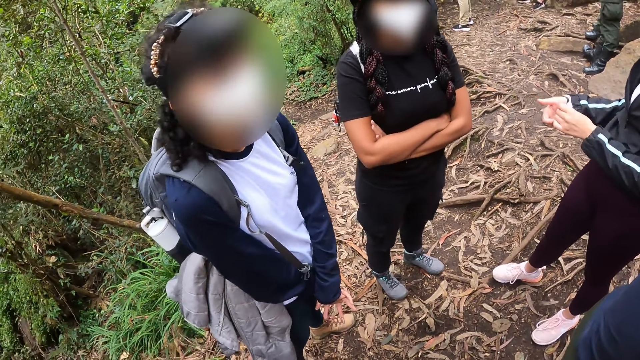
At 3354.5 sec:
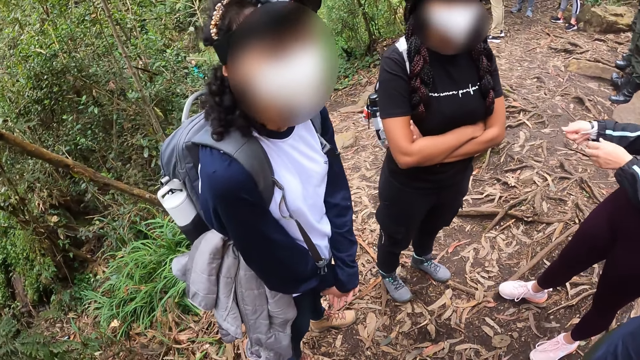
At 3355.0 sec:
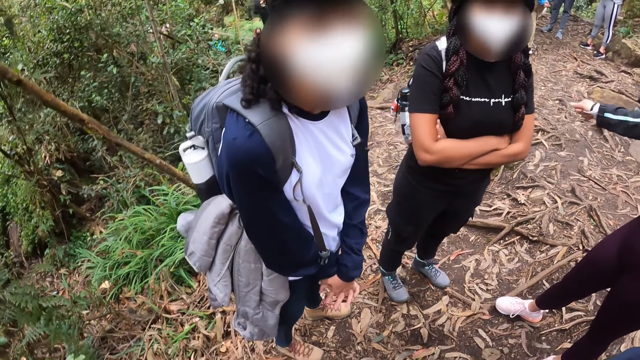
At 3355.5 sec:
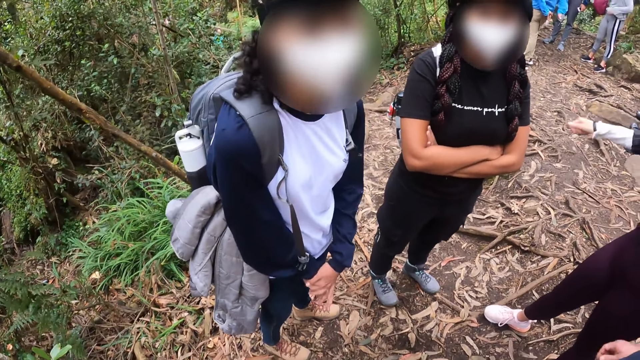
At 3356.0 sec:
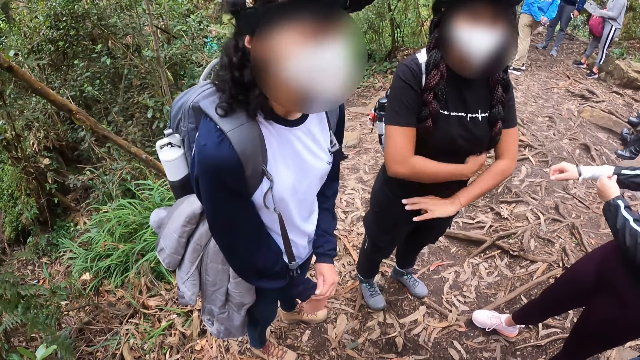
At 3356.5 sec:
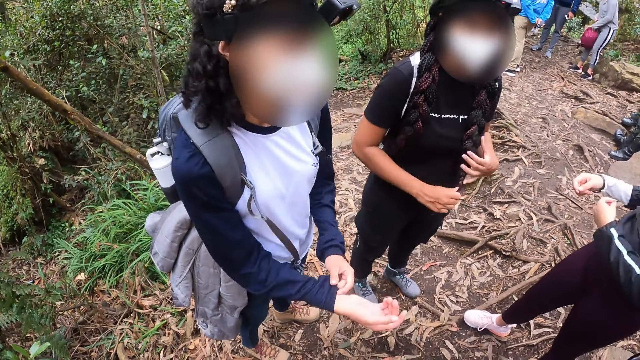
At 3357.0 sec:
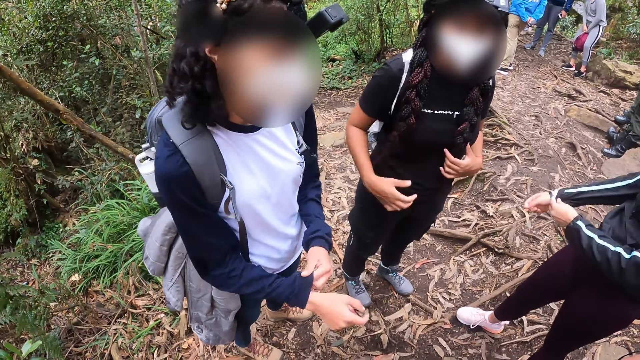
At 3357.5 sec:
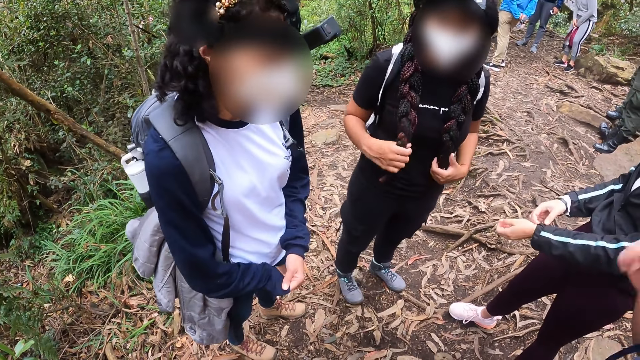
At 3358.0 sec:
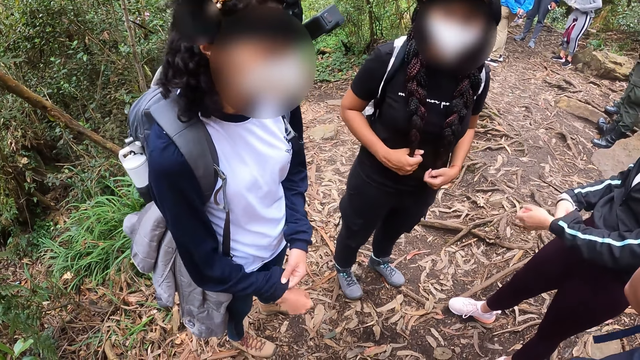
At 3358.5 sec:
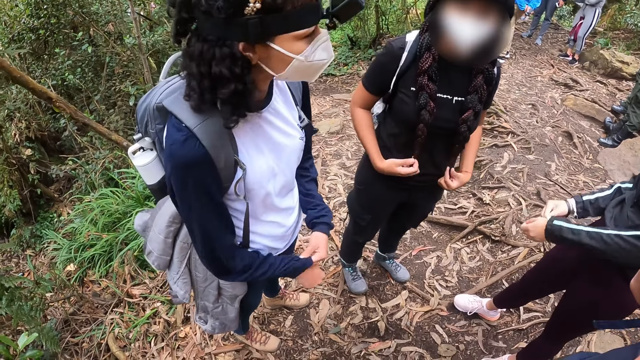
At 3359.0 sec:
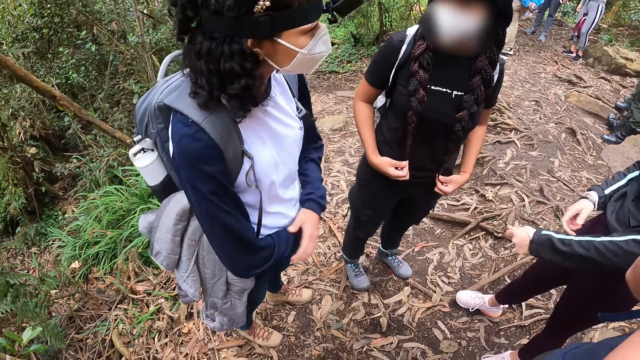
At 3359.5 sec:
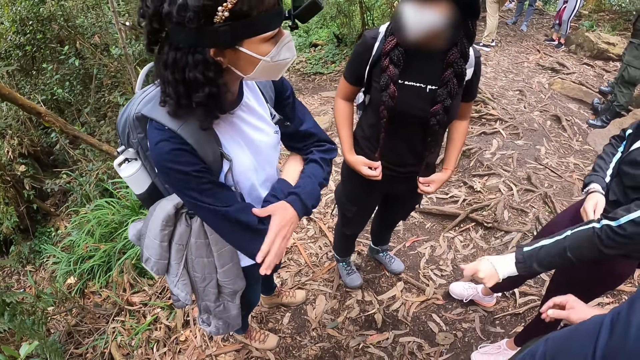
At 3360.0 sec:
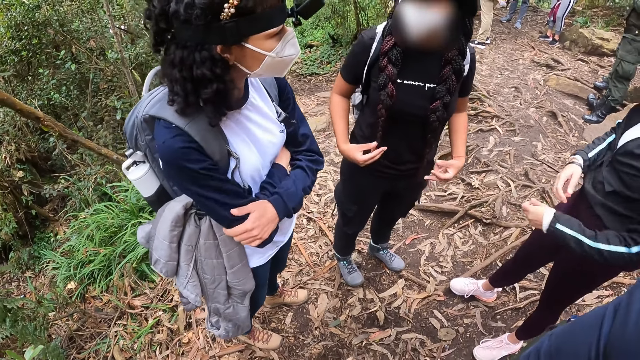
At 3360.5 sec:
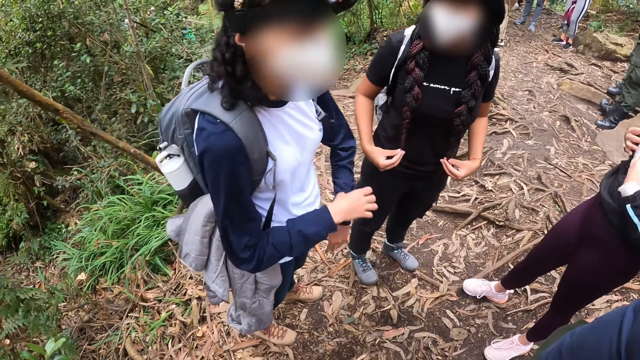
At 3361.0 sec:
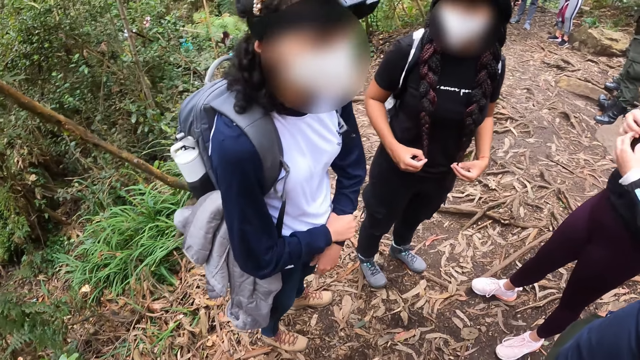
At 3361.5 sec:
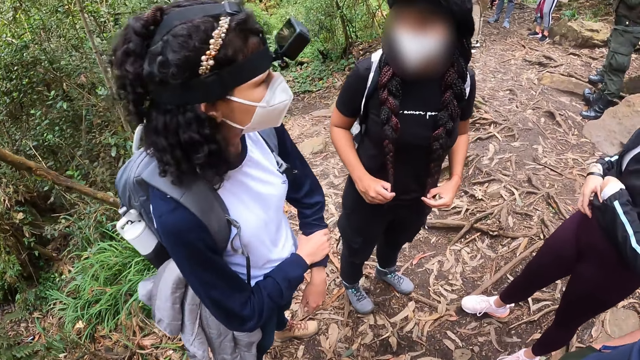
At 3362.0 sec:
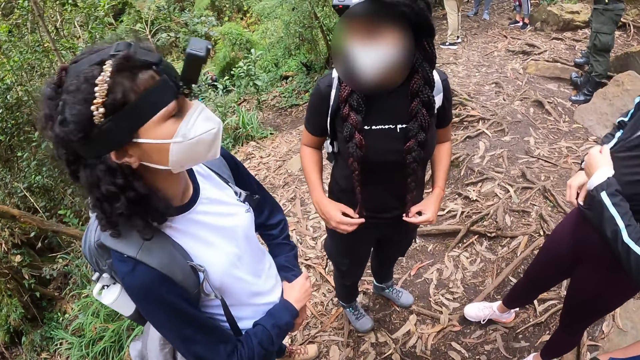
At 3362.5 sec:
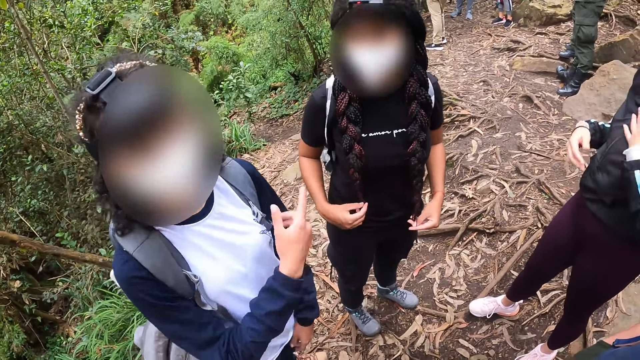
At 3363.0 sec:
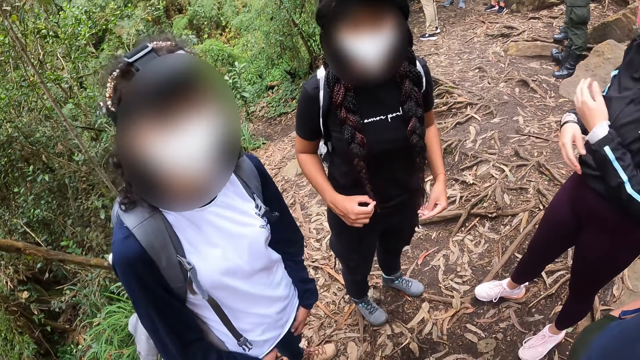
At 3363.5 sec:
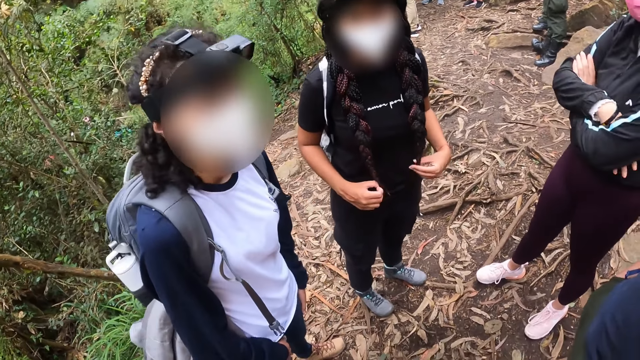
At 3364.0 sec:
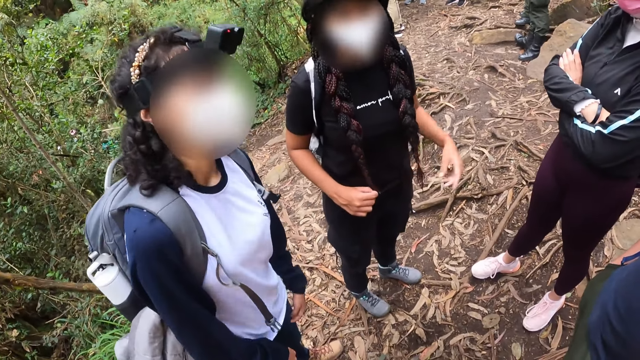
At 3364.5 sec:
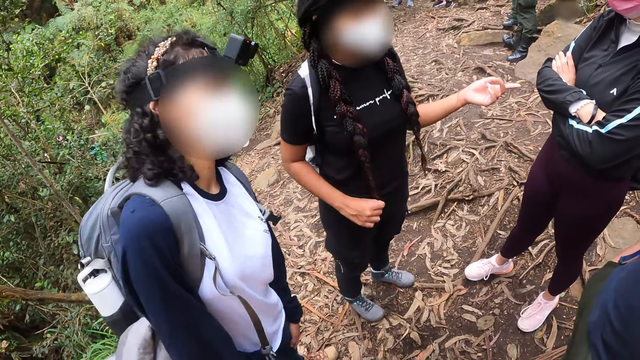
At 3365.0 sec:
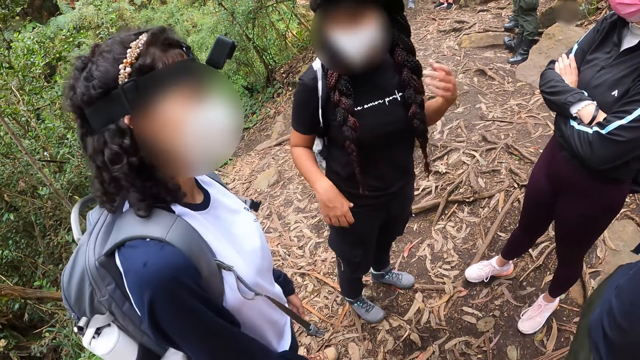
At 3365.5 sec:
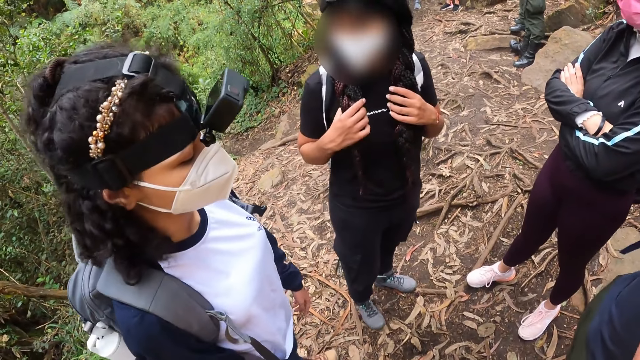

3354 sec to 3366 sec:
A woman nods her head. The woman adjusts the right sleeve of the sport jacket with her left hand. Another woman places a red gym bag in her hands between her thighs. The first woman adjusts the left sleeve of her top with her right hand. The other woman removes her sweater with her hands. The first woman adjusts the left sleeve of the sport jacket with her right hand. She holds her hands together, separates her hands and holds her wrist. She pulls the zip of the sport jacket with her left hand and gestures her hand.

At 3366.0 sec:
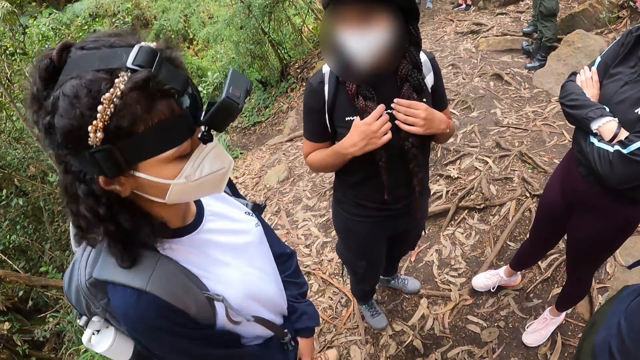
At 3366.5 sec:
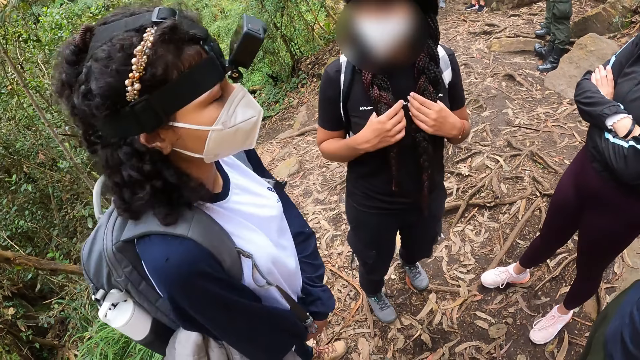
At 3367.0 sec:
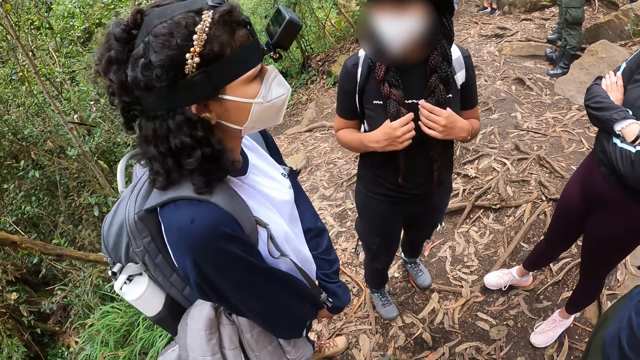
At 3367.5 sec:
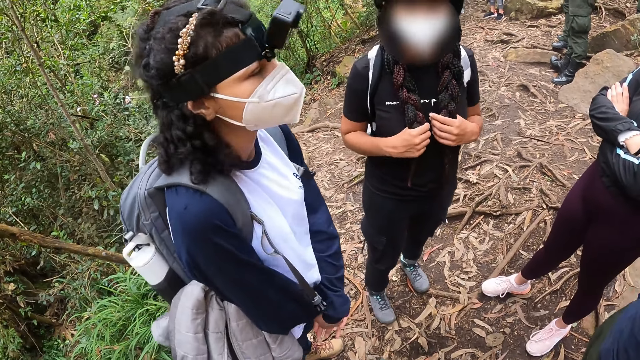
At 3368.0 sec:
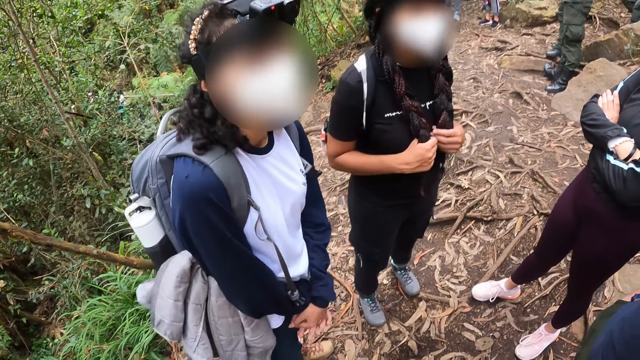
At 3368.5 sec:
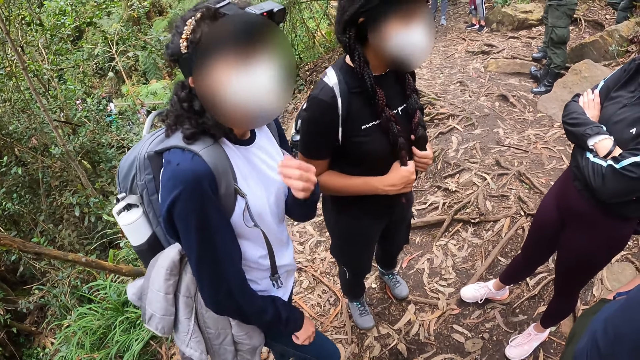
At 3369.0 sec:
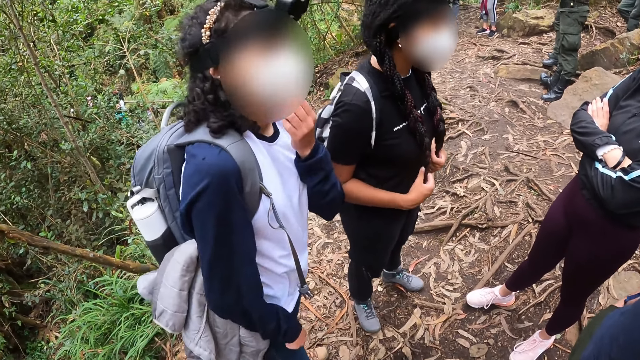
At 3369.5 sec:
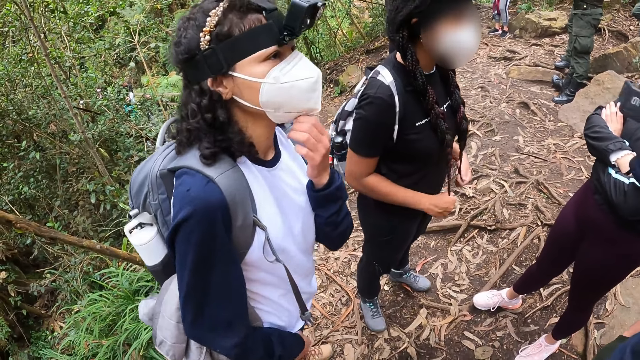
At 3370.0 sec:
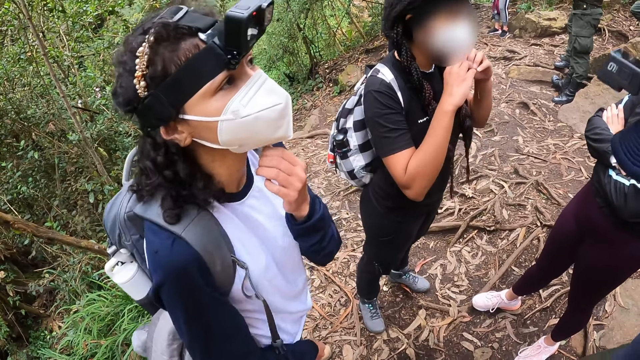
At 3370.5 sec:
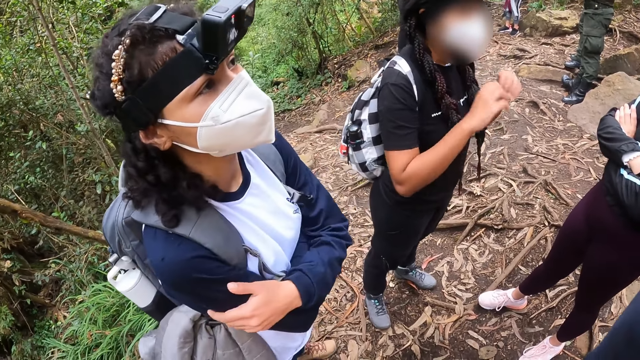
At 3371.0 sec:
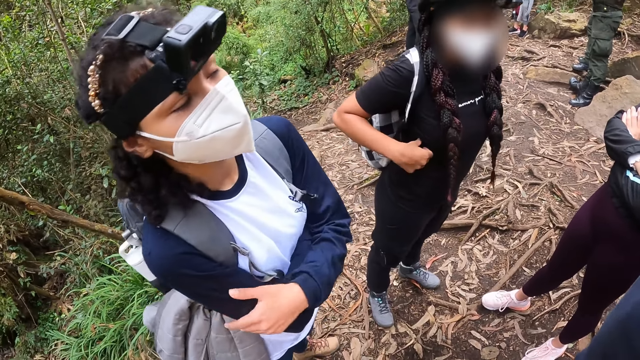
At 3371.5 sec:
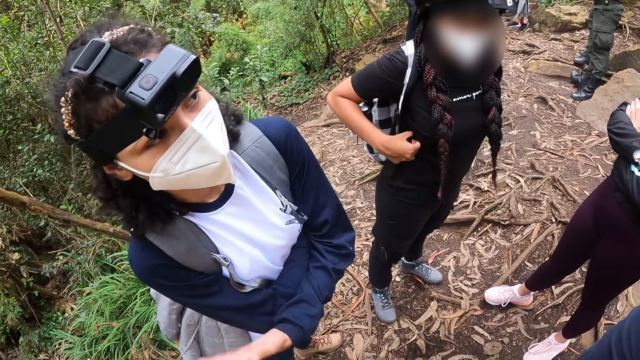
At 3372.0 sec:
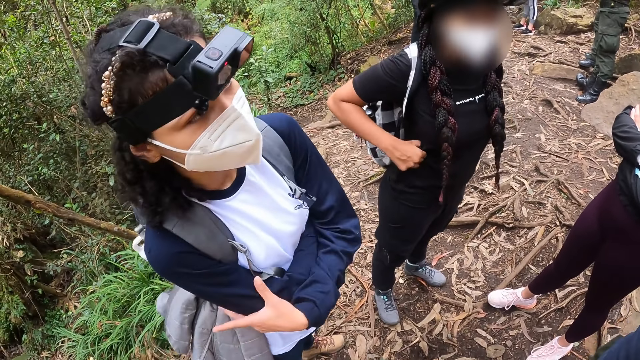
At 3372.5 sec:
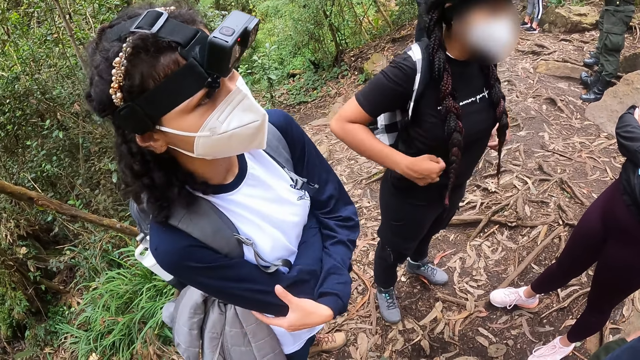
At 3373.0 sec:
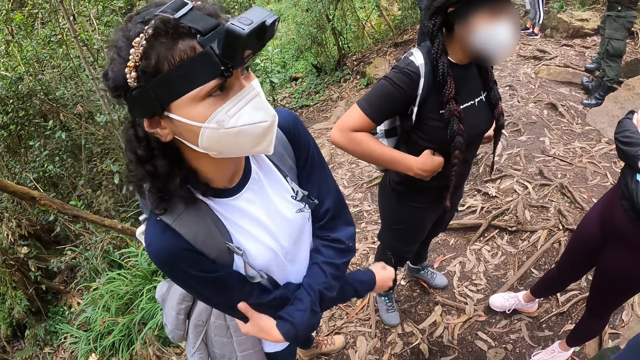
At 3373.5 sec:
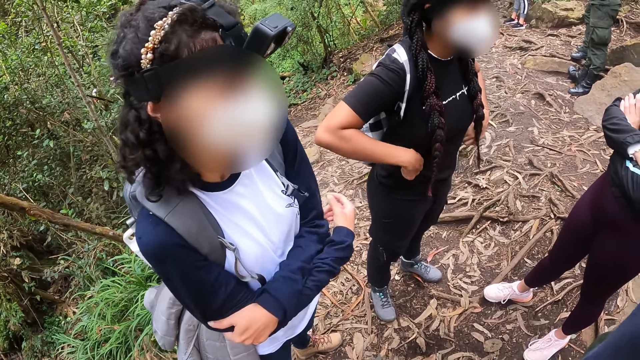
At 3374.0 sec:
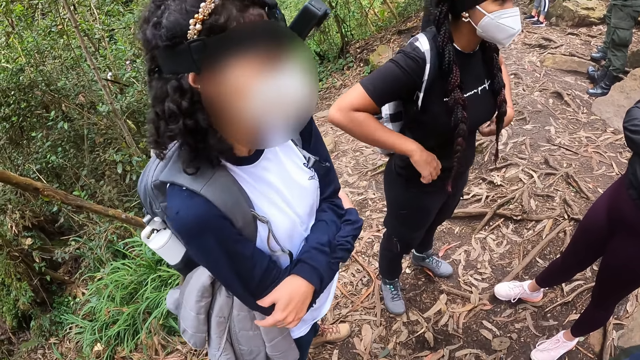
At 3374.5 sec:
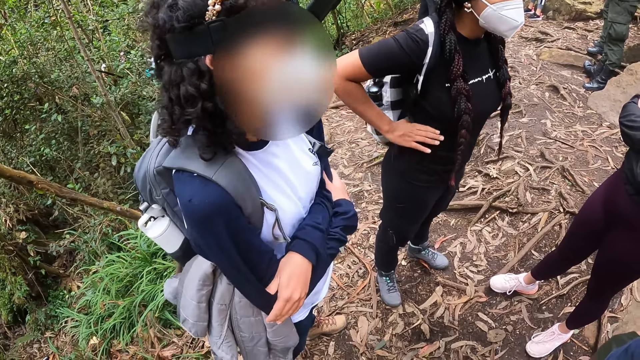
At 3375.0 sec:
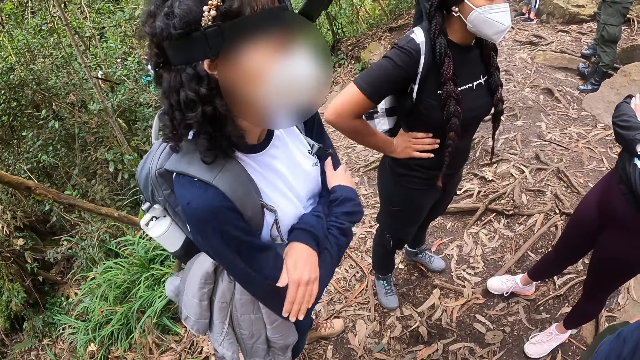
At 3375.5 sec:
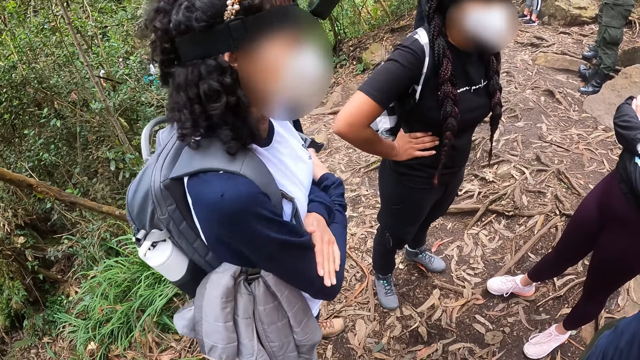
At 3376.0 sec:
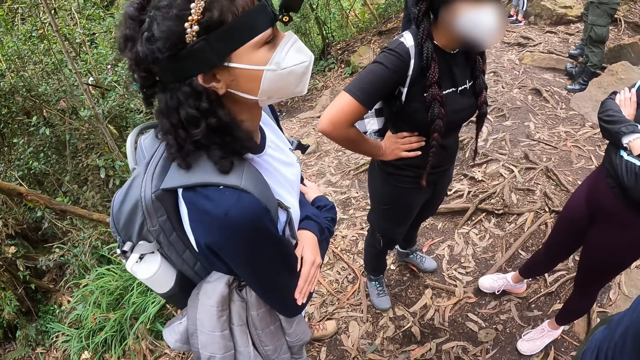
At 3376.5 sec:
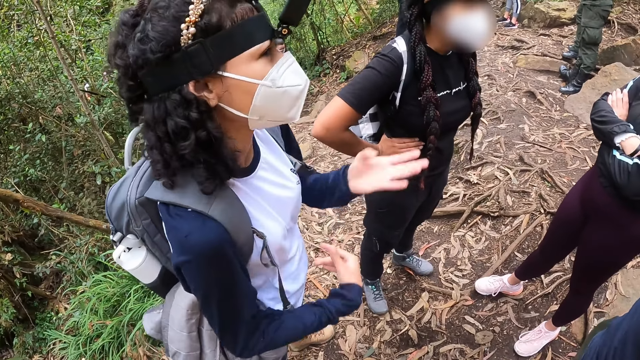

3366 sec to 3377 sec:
A woman holds her hands together, pulls her hand off the wrist and holds the mask. She adjusts the face mask on her face with her left hand. She pulls the mask, holds her arms, gestures her hand, holds her arm, gestures her hand and holds her arm.
